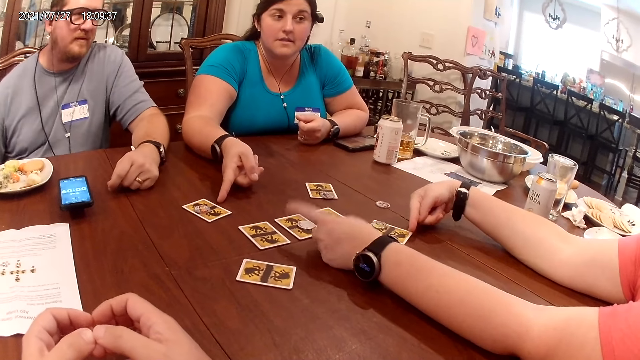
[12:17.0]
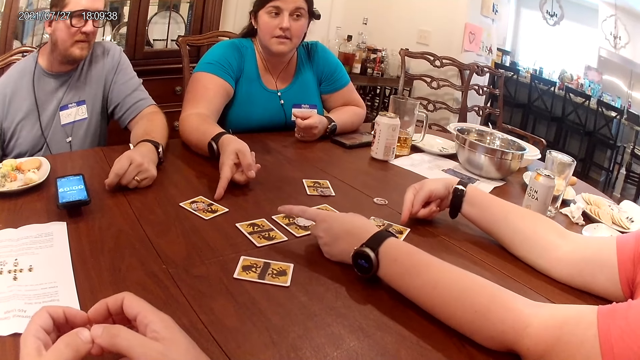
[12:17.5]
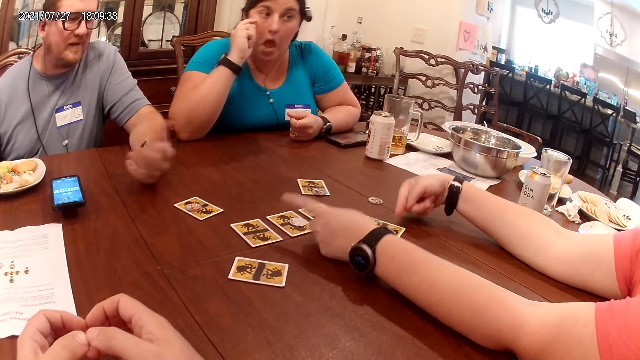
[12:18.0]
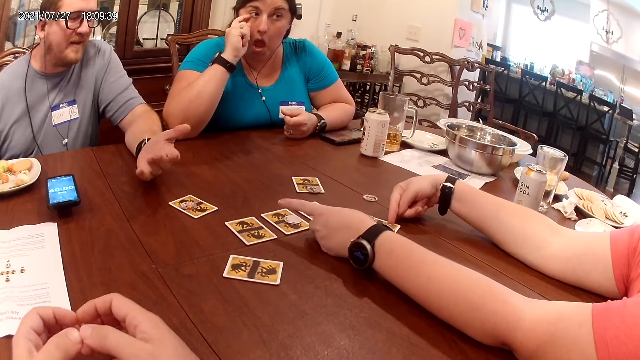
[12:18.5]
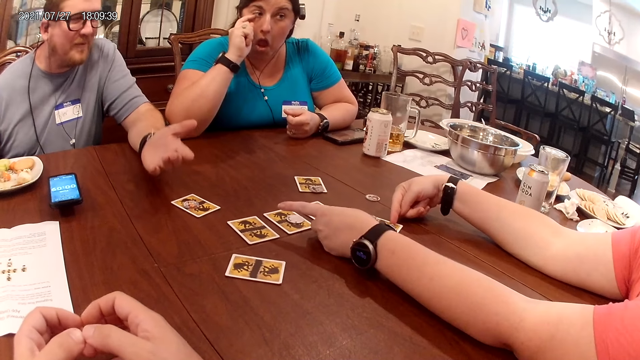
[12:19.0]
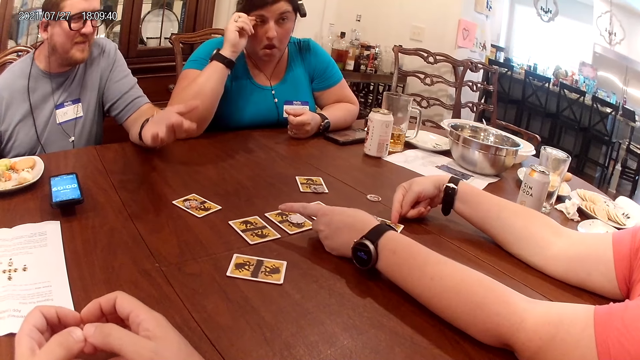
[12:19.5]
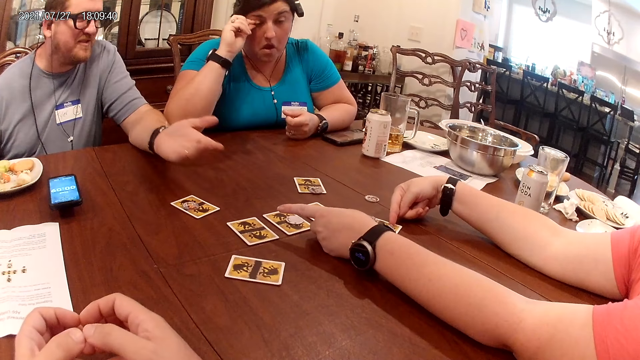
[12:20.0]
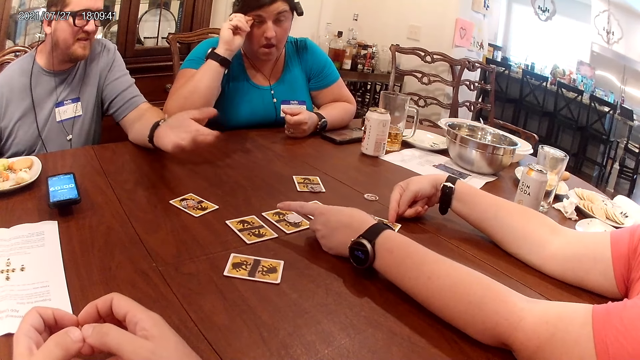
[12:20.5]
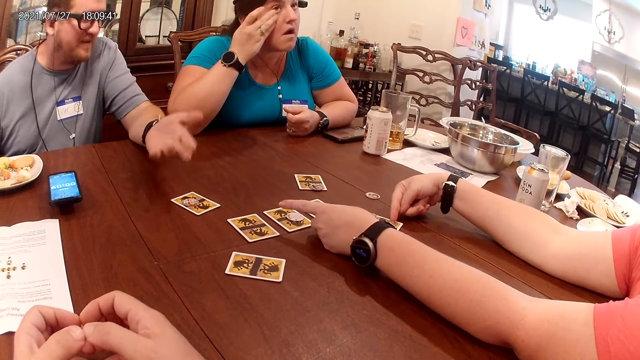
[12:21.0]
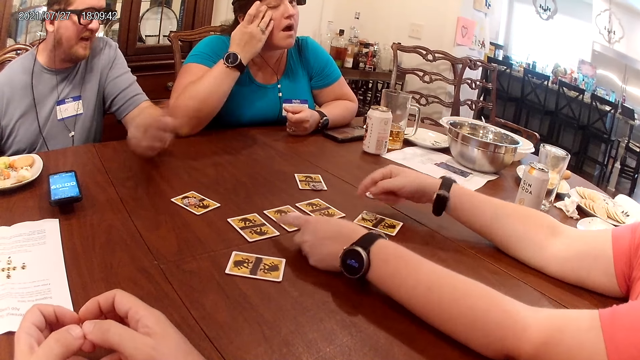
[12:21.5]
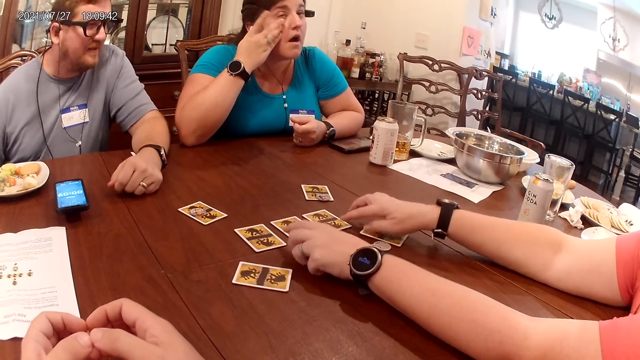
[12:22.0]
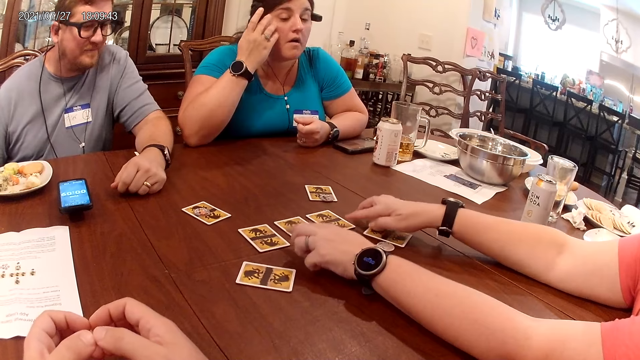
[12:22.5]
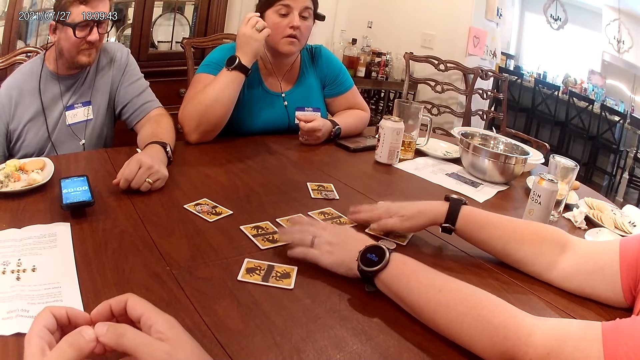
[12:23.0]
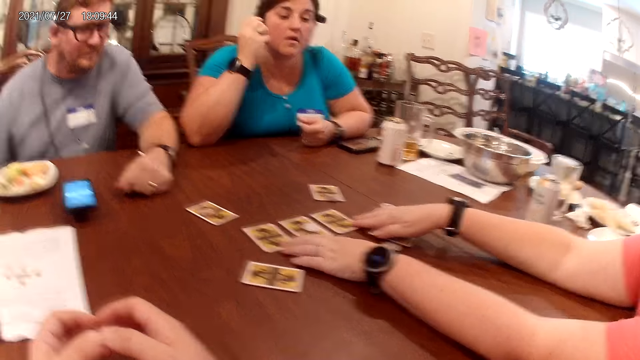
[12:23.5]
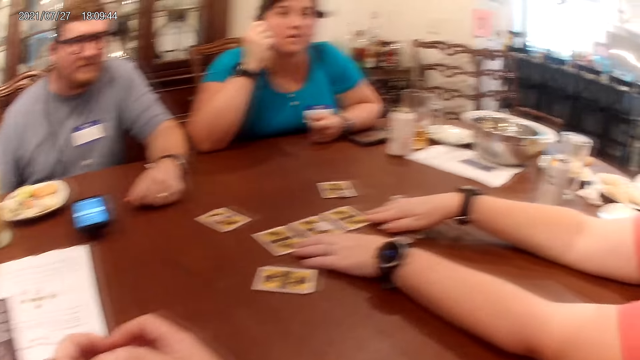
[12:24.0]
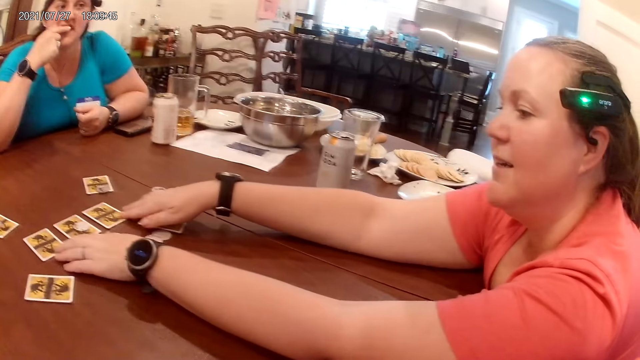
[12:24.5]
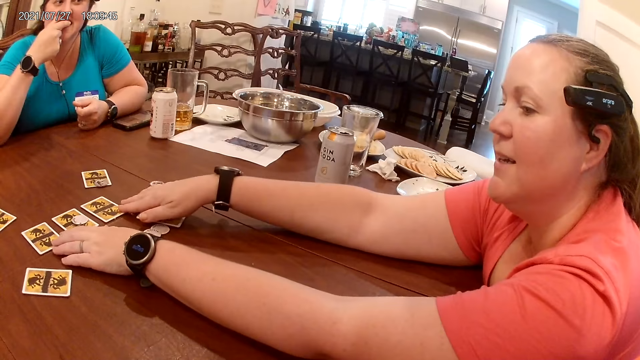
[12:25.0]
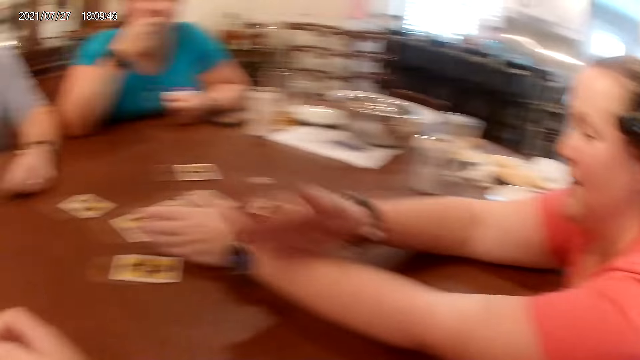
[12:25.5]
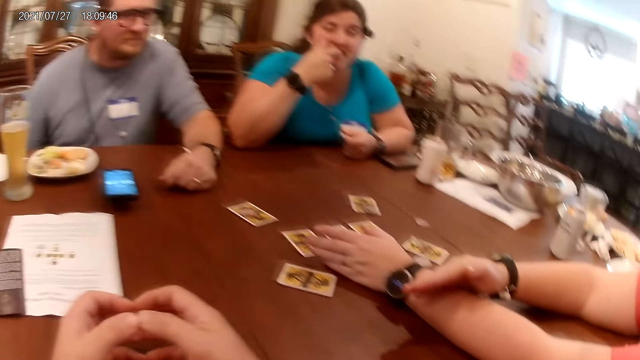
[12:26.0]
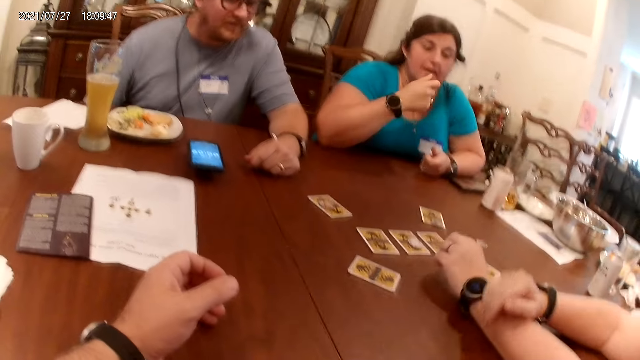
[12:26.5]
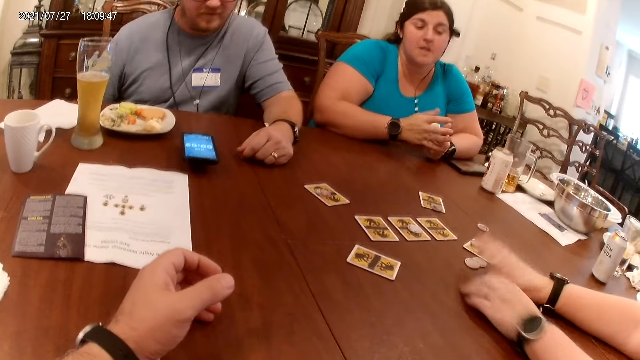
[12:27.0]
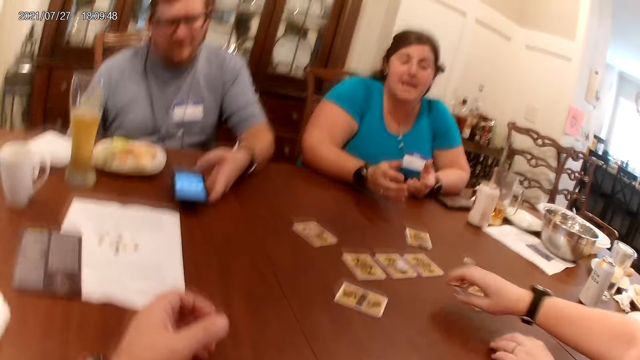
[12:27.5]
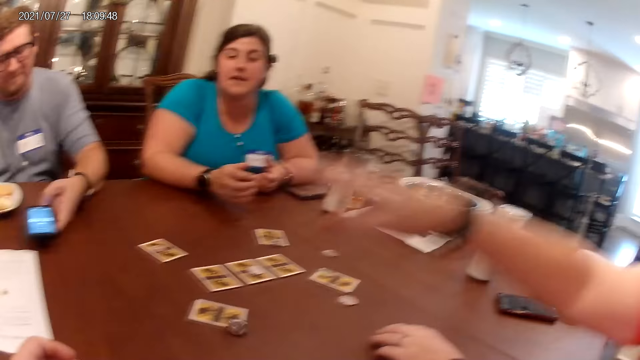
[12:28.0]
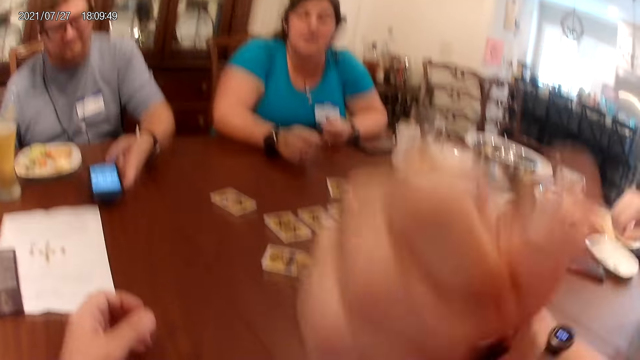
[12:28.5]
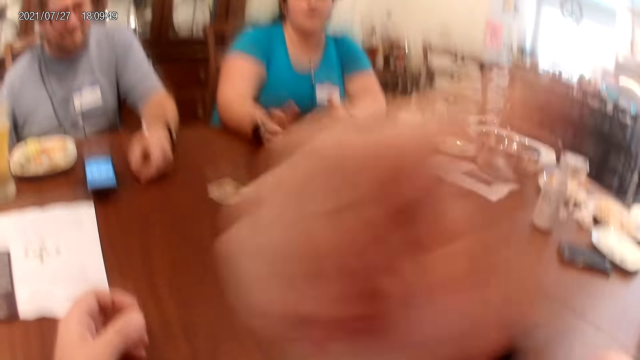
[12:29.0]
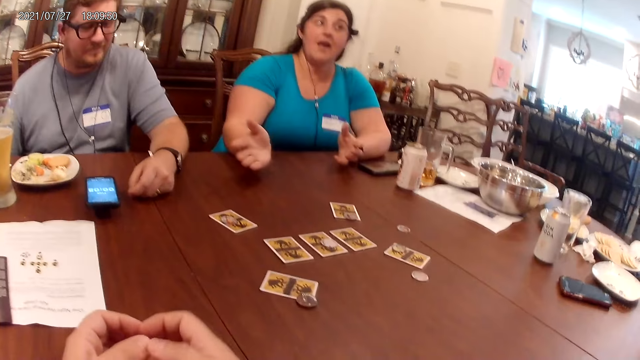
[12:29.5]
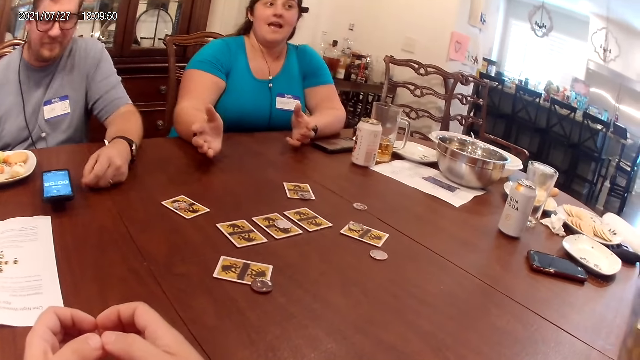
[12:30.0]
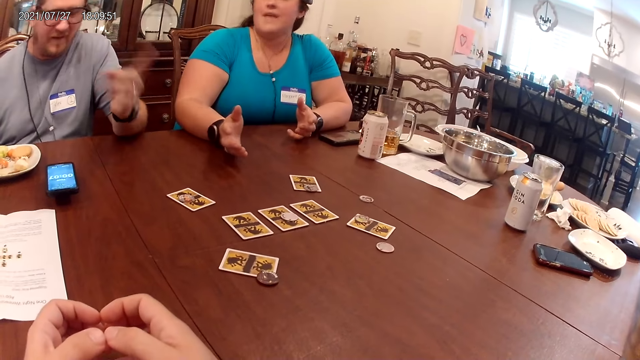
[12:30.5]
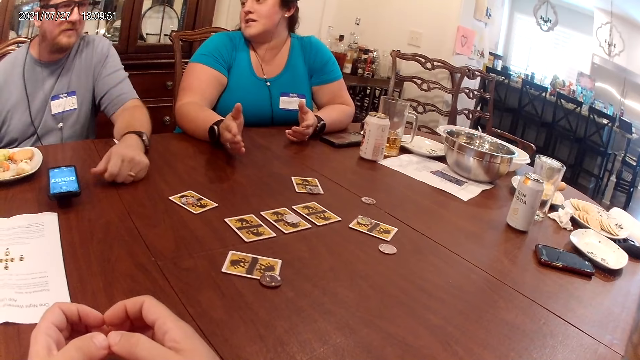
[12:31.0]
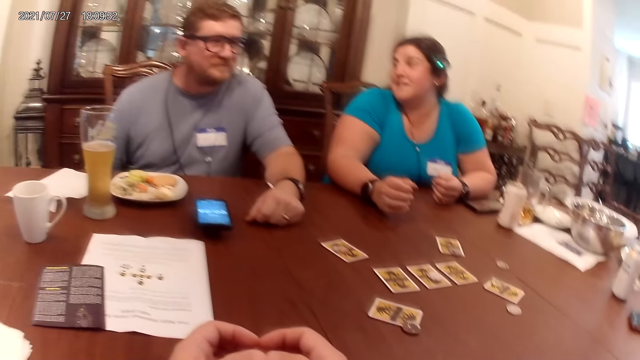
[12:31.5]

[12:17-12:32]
The woman scratches her right eye with her right hand. The man demonstrates with his left hand. Another woman taps her hands on the table. The first woman picks her teeth with her right hand. The other woman drops her right hand on her left hand. The camera wearer lifts his right hand. The first woman demonstrates with her hands. The other woman picks up the round paper on the table with her right hand. The man holds the phone on the table with his left hand. The other woman drops the round paper in her right hand on the table. The camera wearer touches his face with his right hand. The man demonstrates with his left hand.

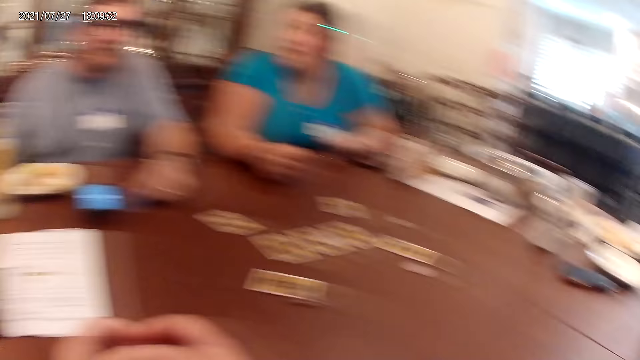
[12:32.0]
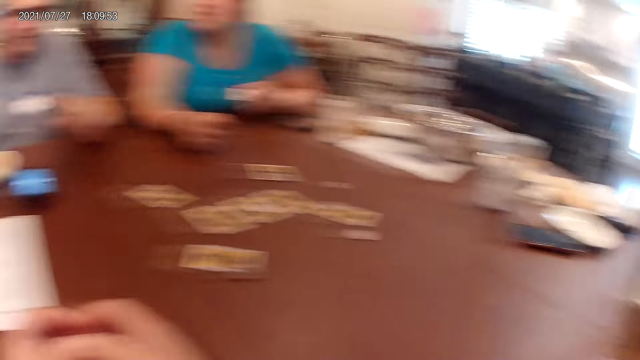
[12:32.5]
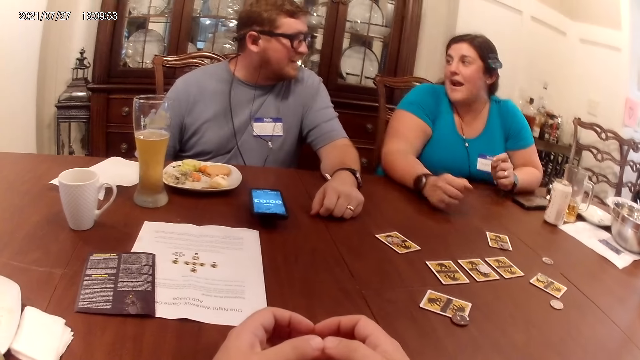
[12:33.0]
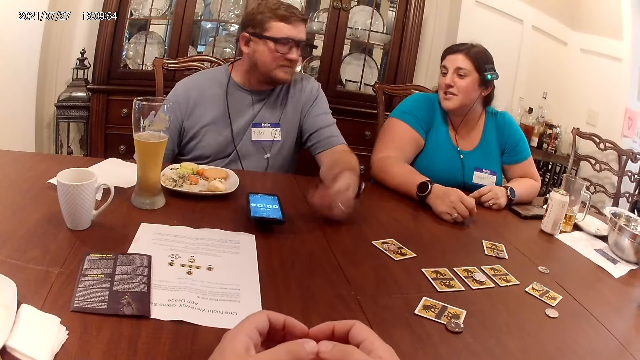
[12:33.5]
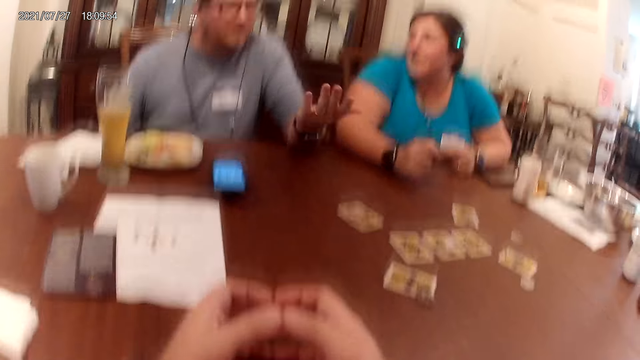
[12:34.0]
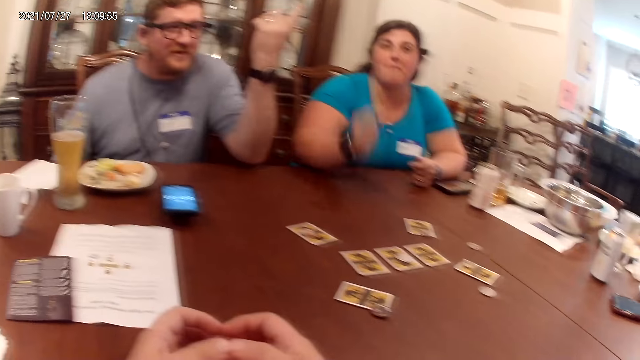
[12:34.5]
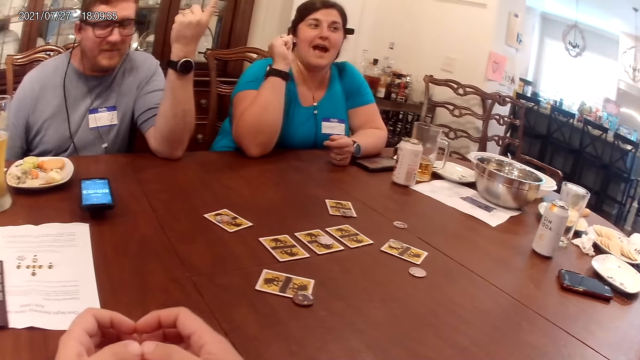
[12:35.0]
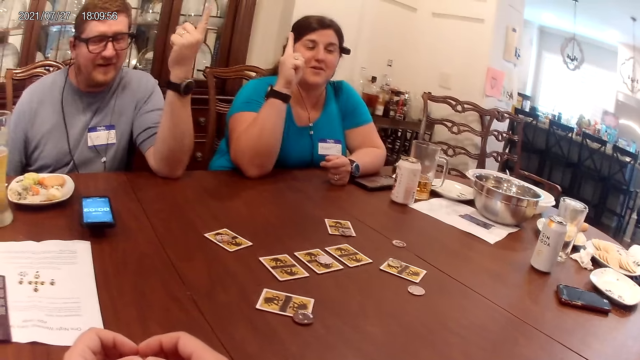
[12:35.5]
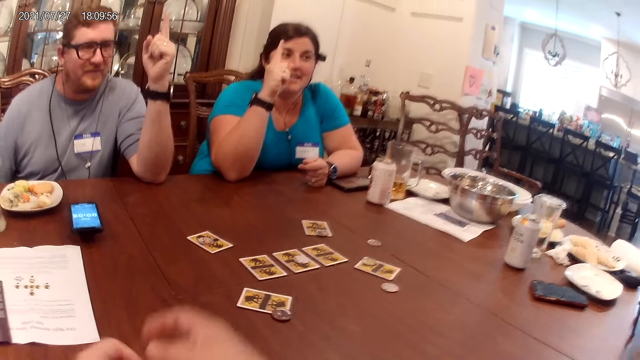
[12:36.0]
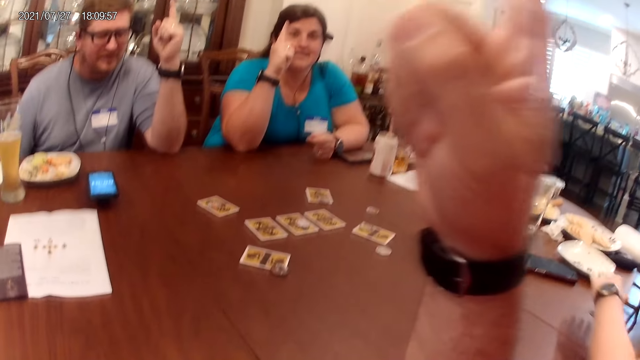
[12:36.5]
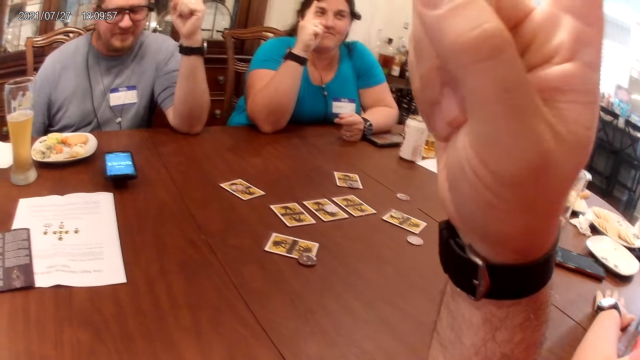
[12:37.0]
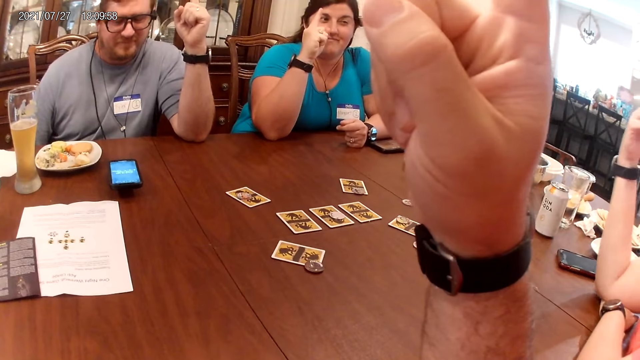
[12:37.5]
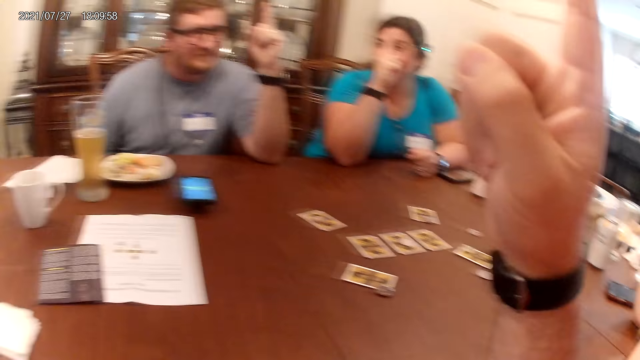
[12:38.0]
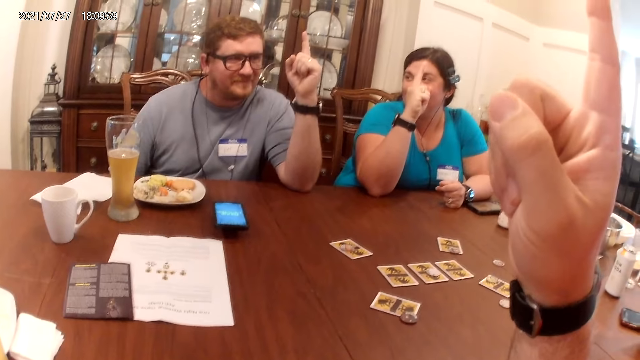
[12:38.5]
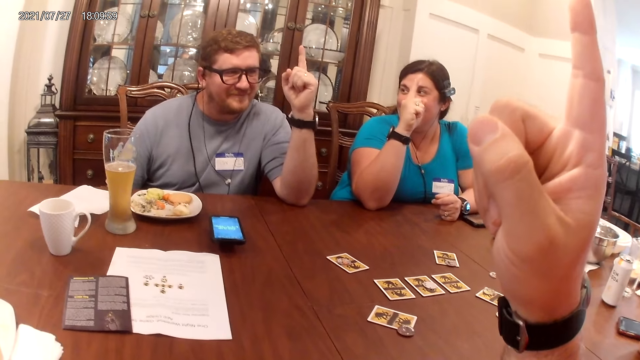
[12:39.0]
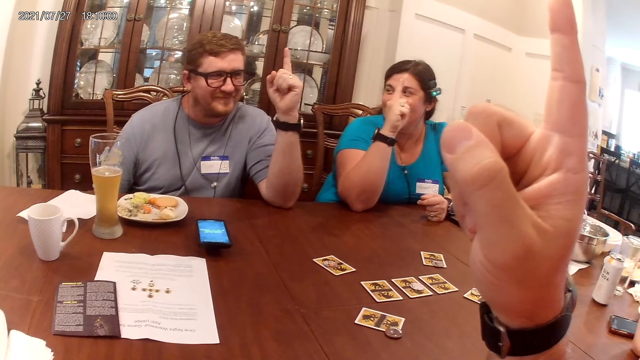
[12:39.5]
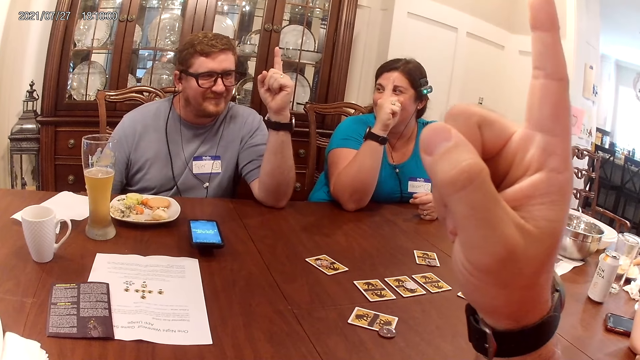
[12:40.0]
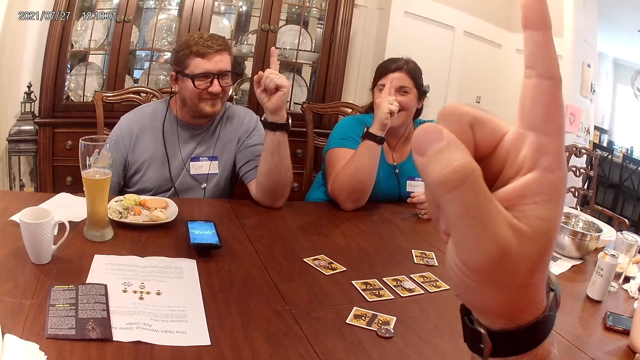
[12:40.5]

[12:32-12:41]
The man points upward with his left hand. The woman points upward with her right hand. The camera wearer points his right hand upward. Another woman drops her left hand on the table and drops her right hand on the table.
